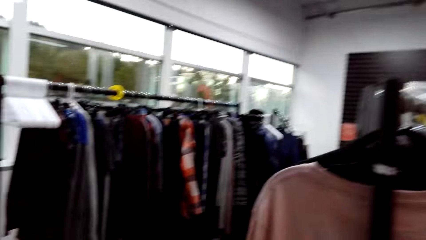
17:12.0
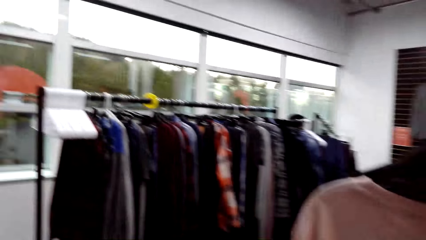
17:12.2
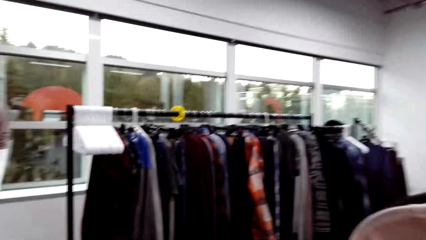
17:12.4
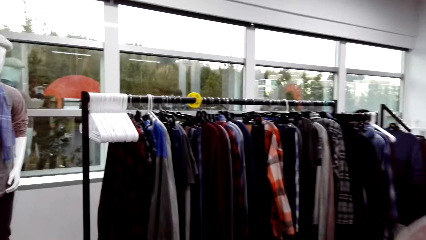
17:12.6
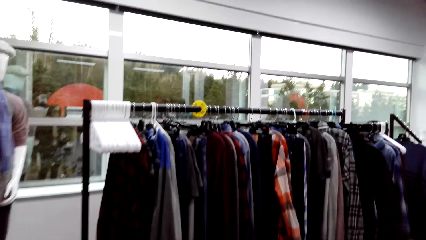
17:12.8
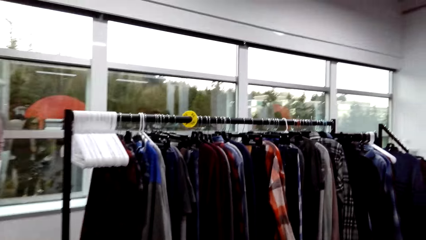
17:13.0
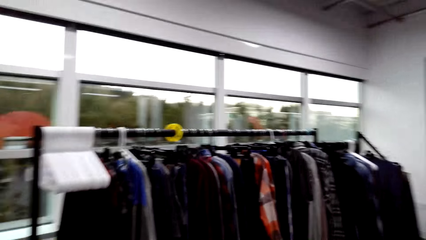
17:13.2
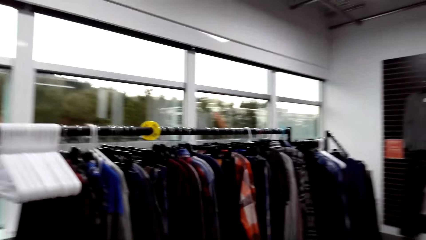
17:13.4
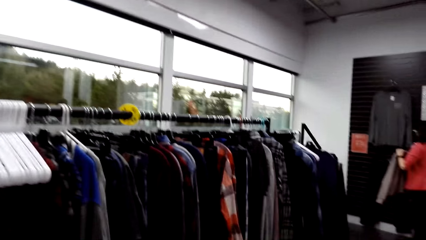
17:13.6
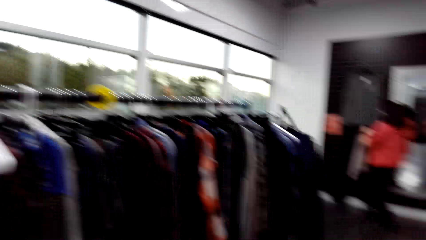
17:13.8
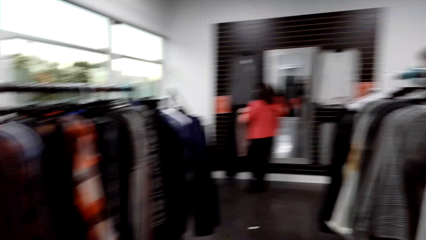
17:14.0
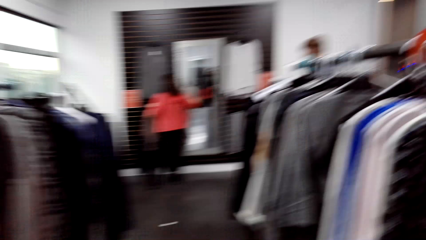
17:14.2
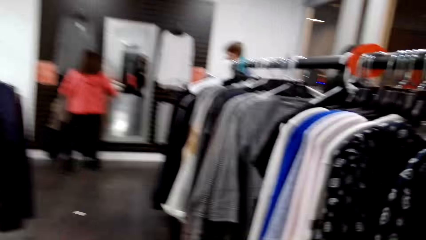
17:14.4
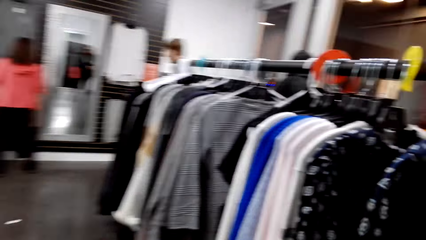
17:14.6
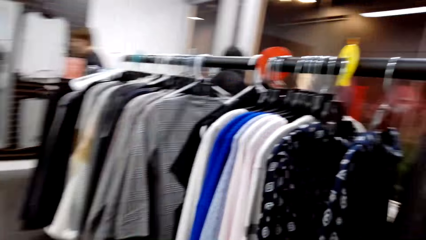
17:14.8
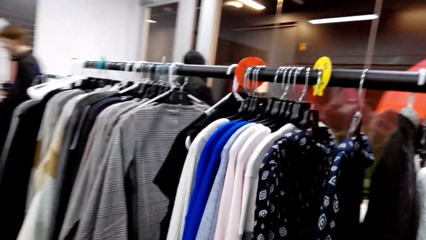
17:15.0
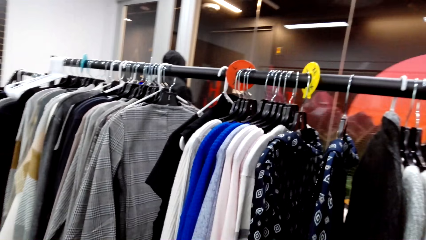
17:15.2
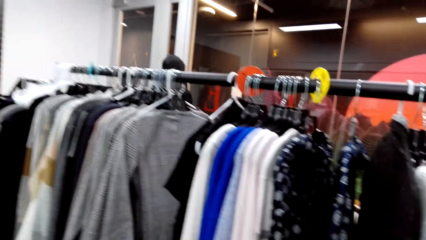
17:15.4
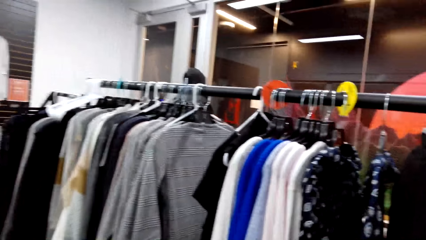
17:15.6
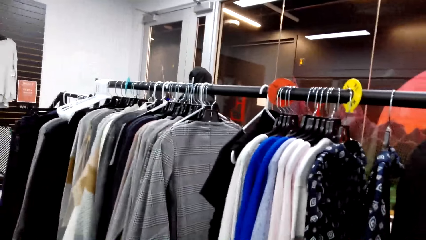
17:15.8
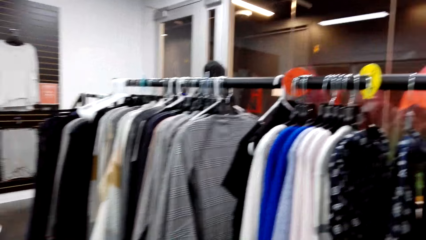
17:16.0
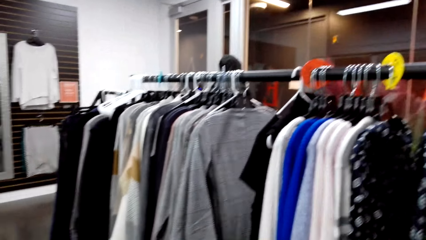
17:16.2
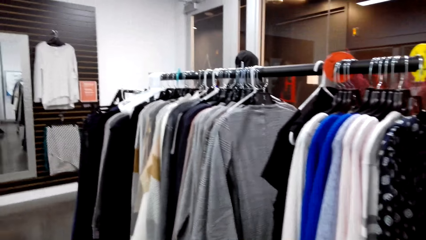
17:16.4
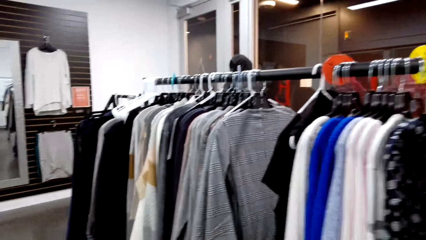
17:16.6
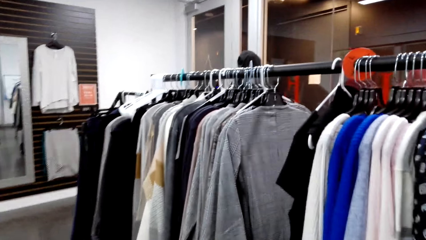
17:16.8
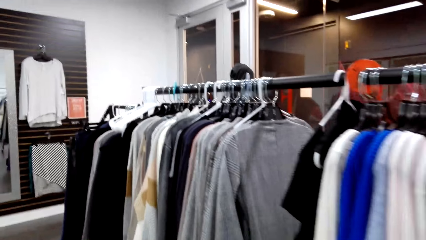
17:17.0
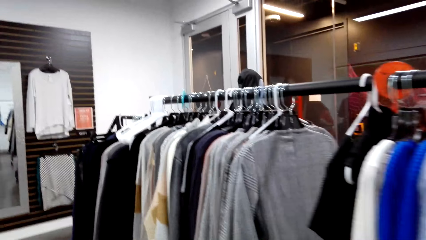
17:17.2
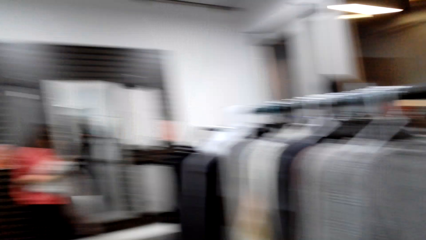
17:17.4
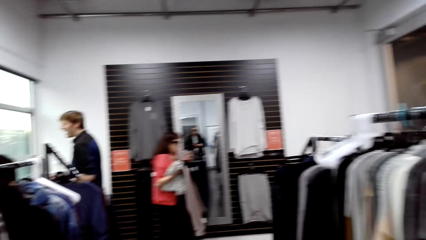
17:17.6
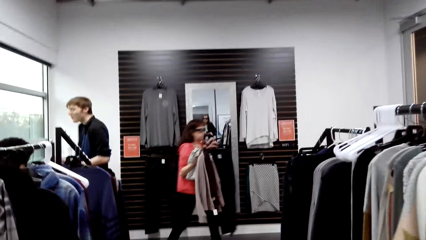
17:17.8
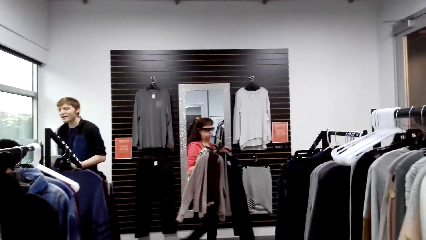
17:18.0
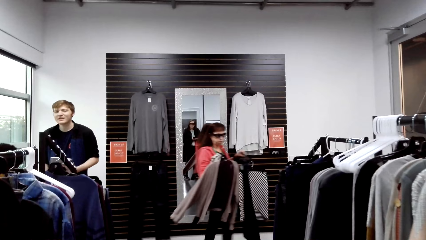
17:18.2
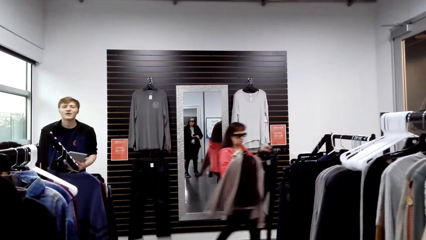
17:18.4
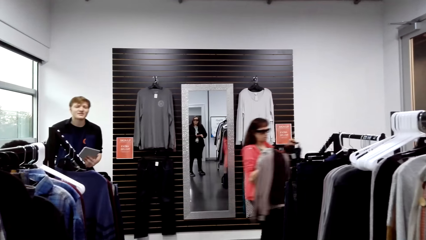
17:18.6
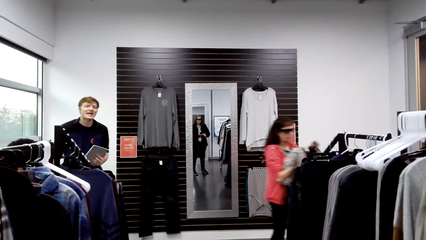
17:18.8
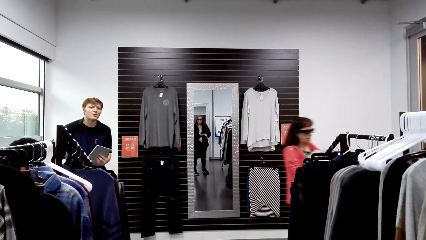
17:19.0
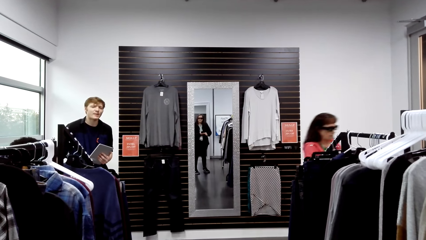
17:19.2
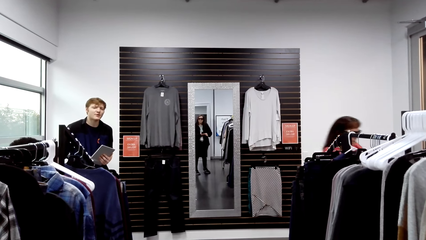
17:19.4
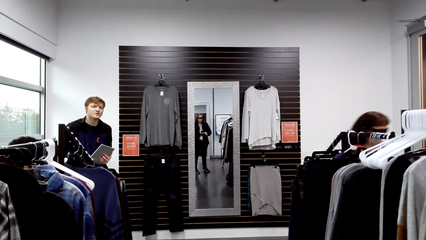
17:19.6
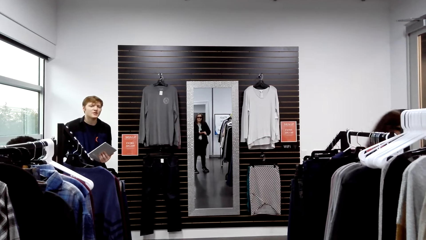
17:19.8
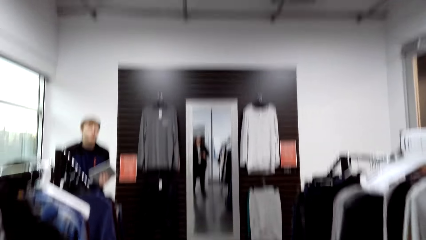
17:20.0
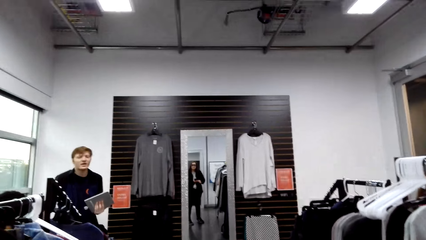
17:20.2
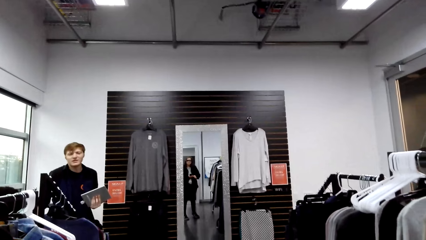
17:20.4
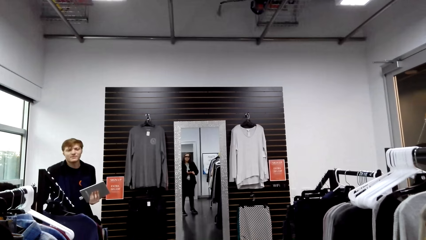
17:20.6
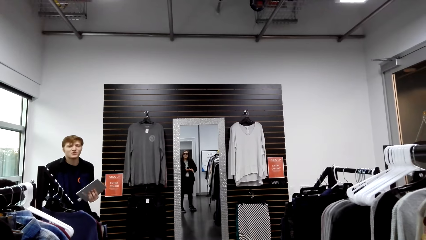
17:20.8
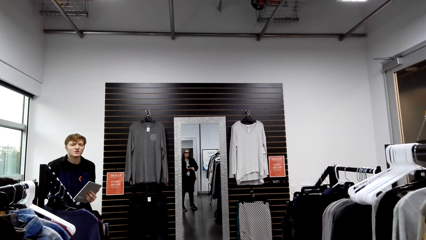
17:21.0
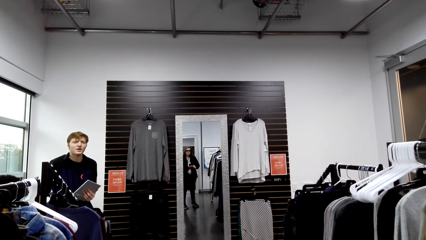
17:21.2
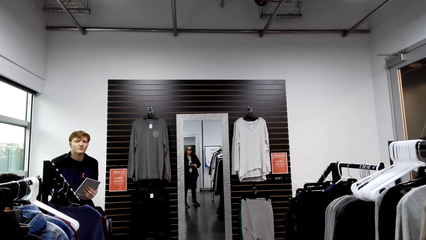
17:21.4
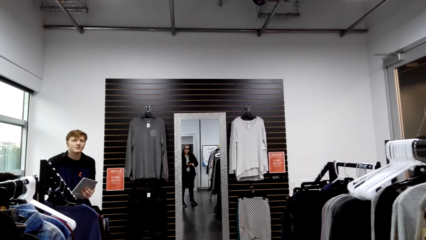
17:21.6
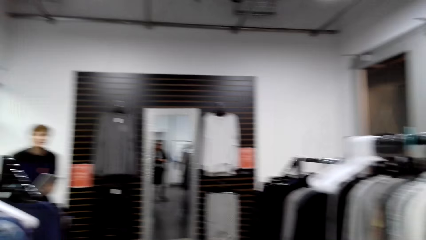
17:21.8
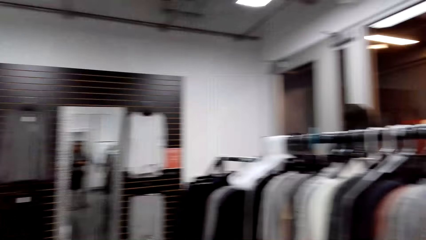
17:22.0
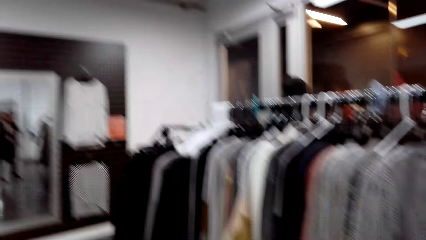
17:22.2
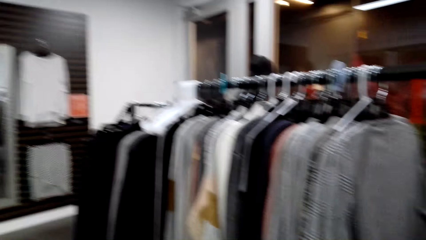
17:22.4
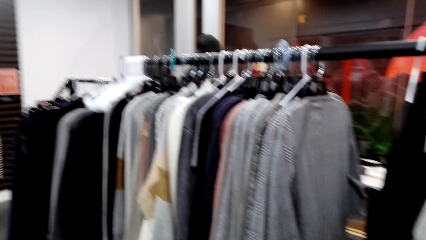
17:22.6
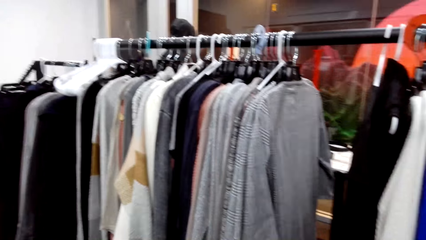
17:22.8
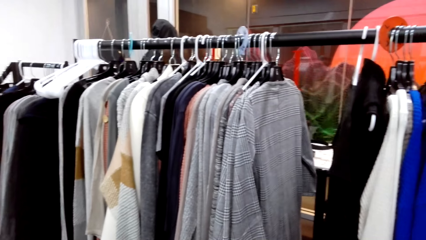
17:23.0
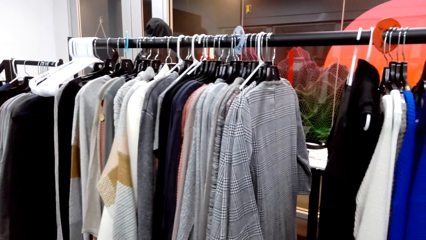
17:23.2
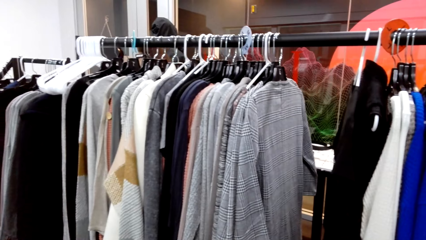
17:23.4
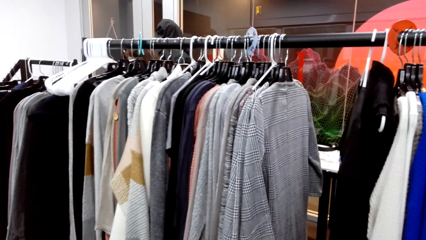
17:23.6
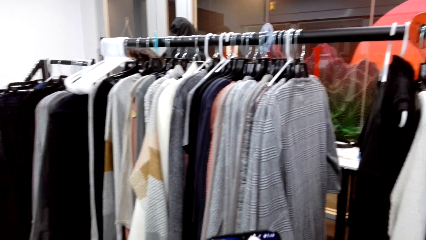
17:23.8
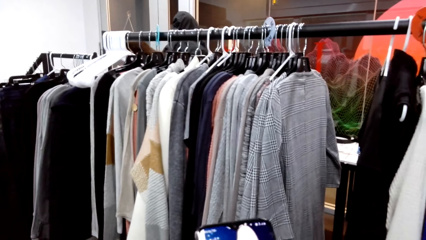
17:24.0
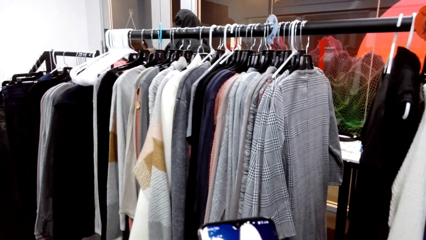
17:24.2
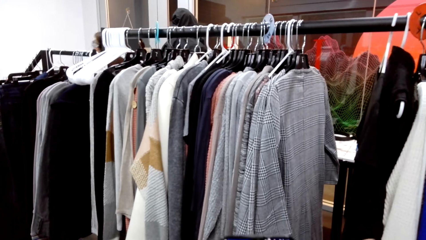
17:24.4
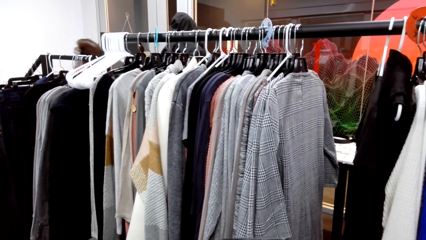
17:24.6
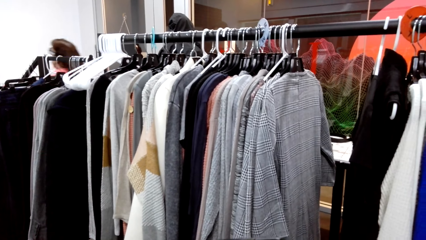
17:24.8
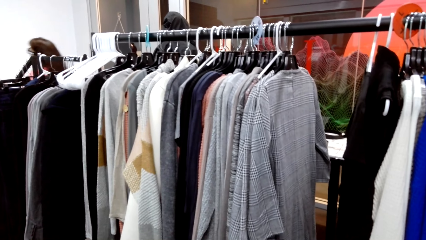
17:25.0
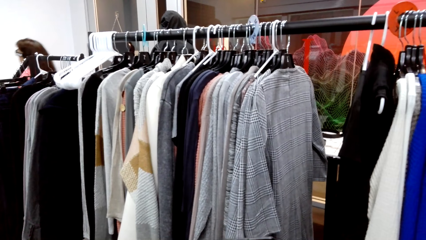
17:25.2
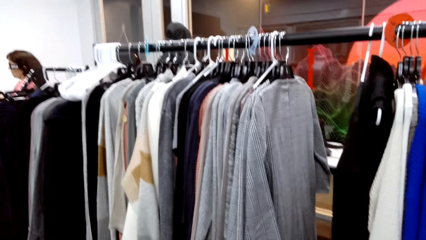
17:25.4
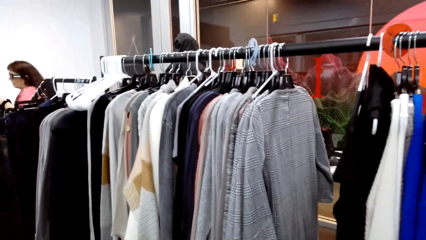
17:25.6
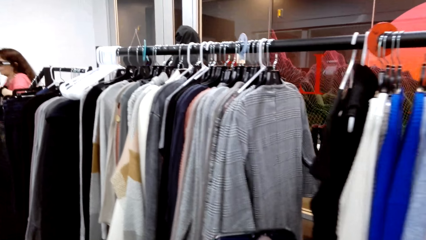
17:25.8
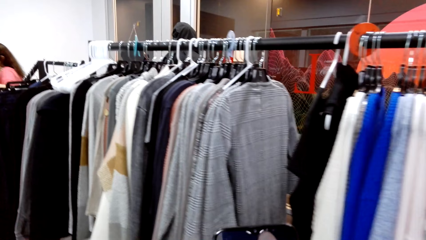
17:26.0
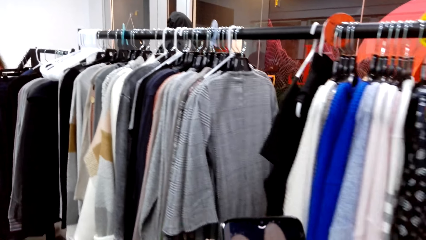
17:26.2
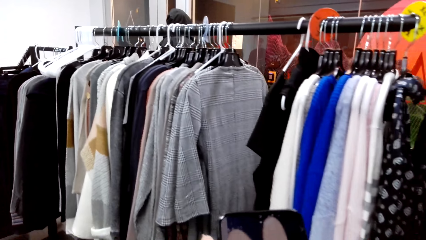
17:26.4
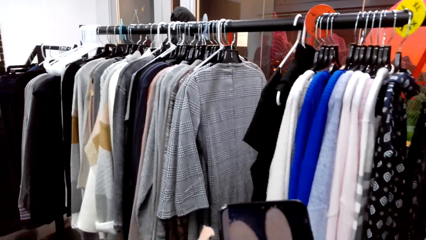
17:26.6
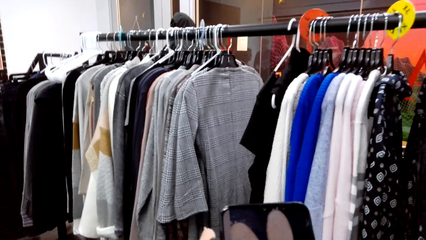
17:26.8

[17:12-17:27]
The camera wearer looks around the clothes store. She talks with a man. She checks her phone.
